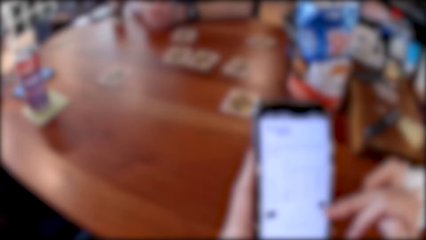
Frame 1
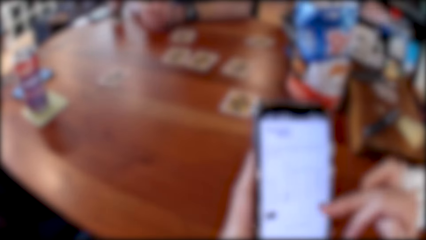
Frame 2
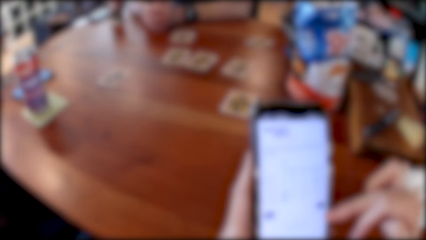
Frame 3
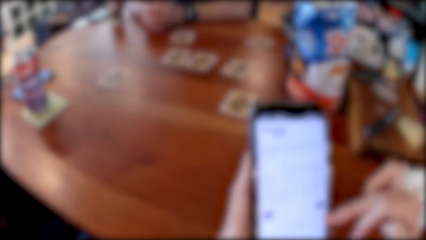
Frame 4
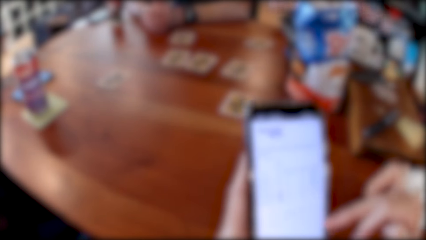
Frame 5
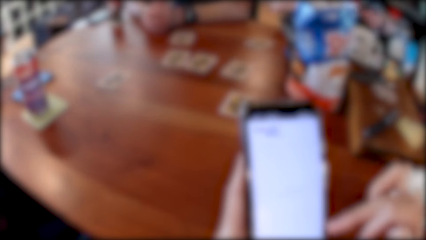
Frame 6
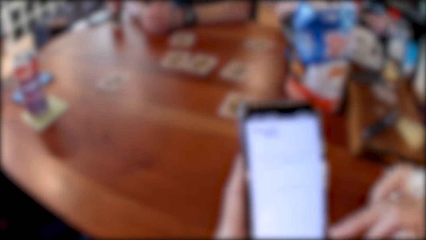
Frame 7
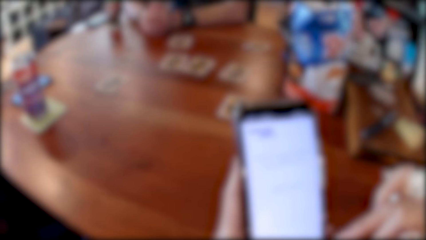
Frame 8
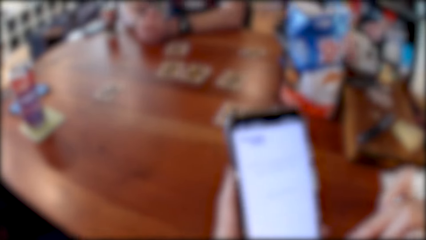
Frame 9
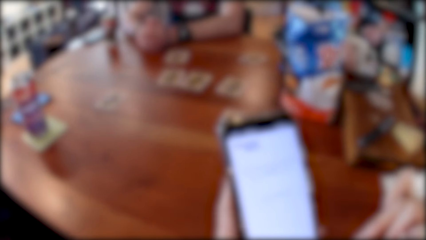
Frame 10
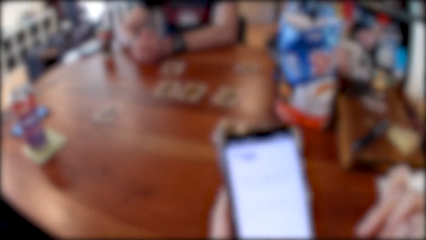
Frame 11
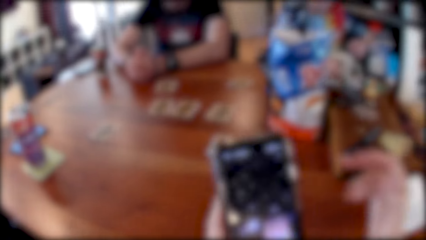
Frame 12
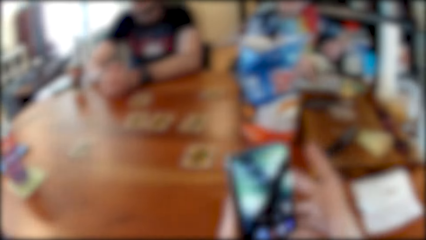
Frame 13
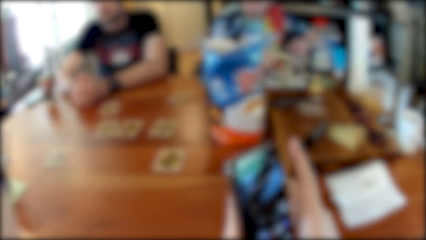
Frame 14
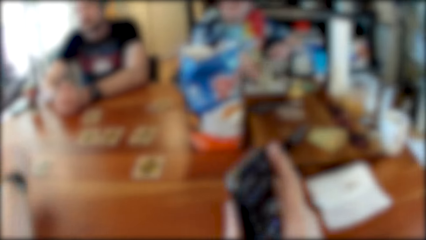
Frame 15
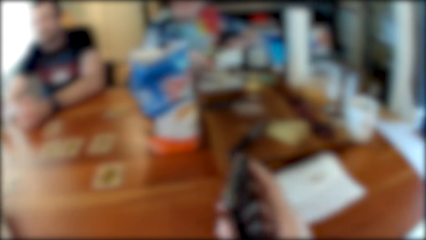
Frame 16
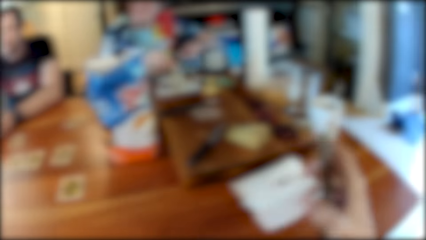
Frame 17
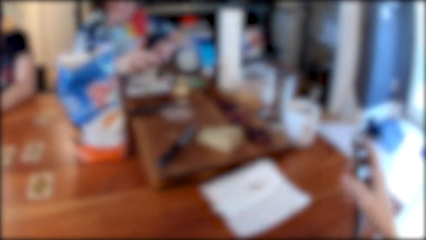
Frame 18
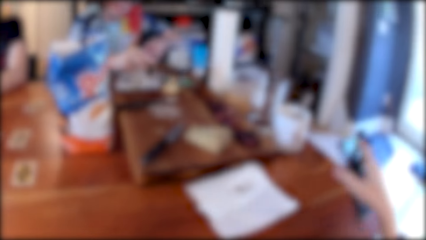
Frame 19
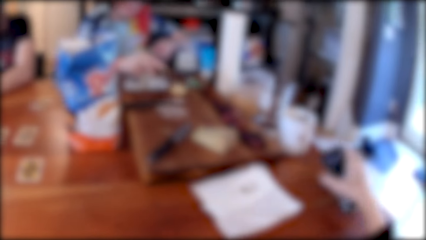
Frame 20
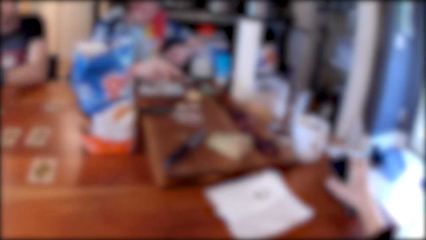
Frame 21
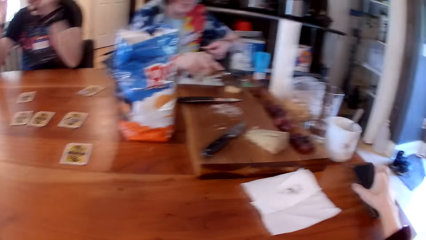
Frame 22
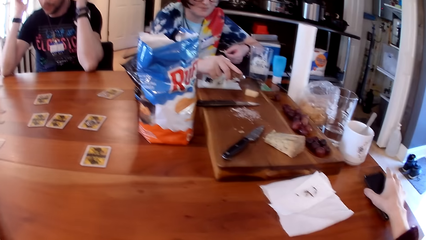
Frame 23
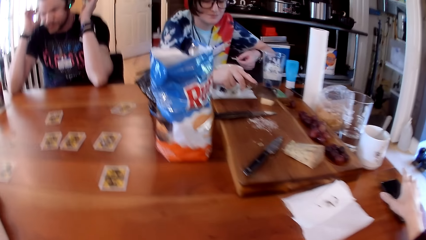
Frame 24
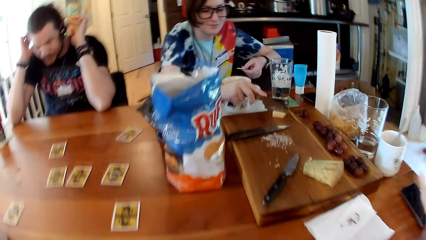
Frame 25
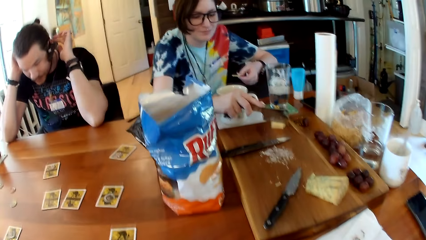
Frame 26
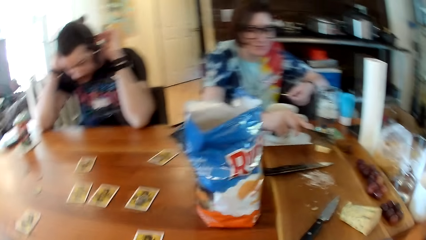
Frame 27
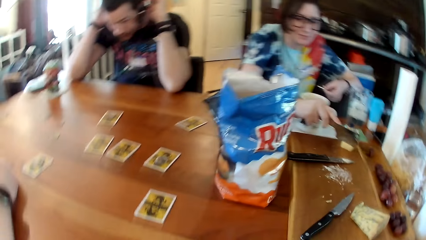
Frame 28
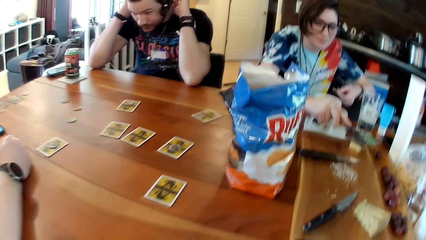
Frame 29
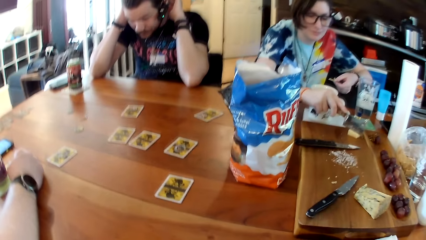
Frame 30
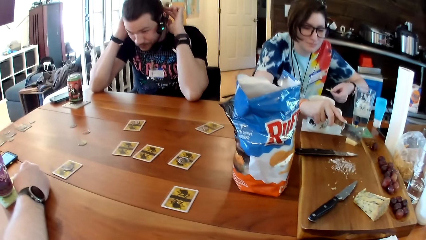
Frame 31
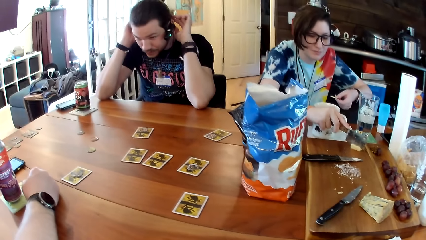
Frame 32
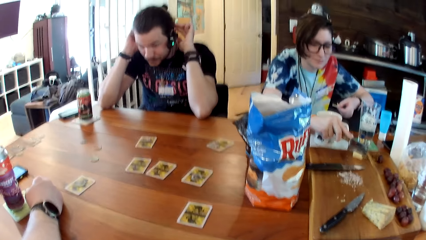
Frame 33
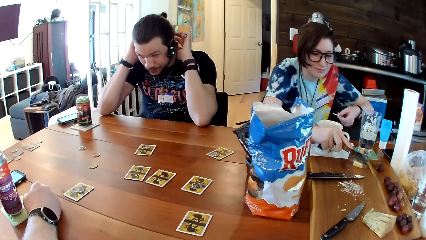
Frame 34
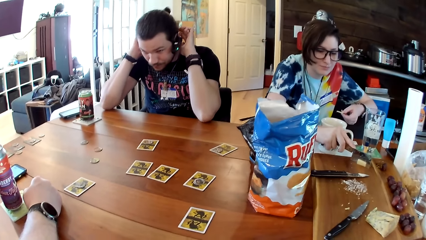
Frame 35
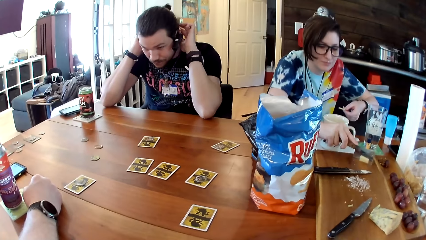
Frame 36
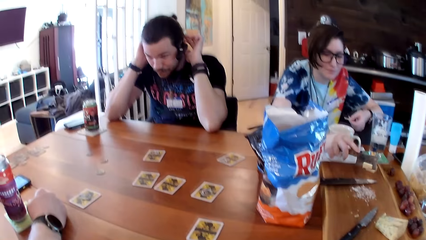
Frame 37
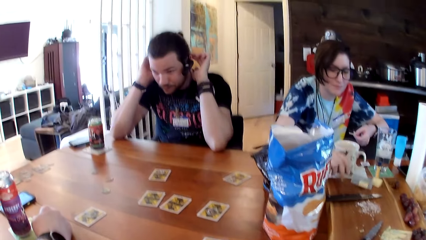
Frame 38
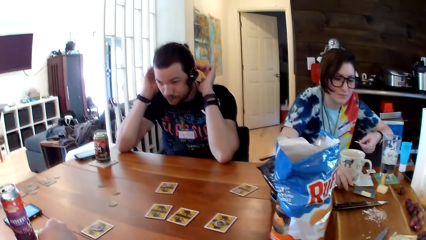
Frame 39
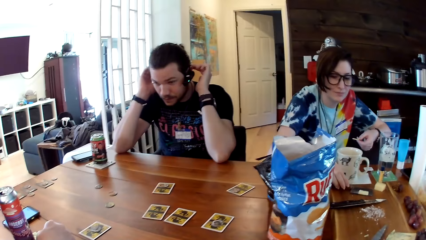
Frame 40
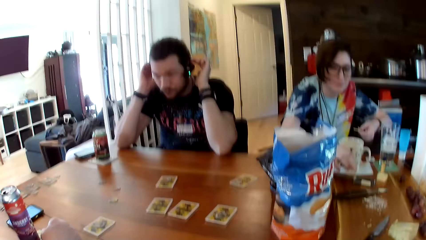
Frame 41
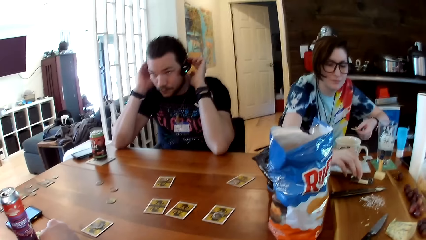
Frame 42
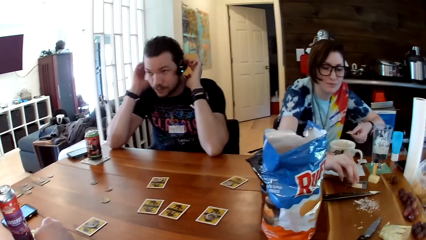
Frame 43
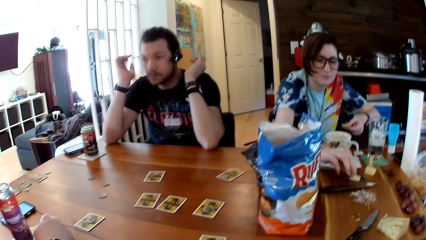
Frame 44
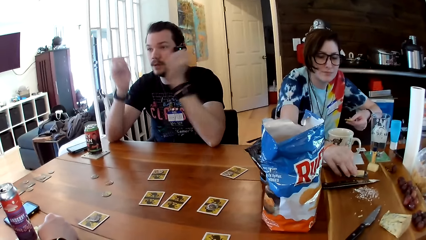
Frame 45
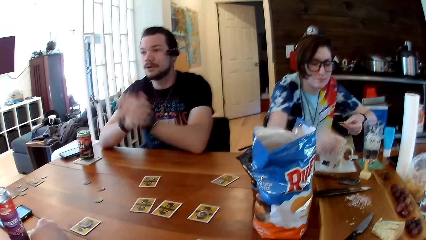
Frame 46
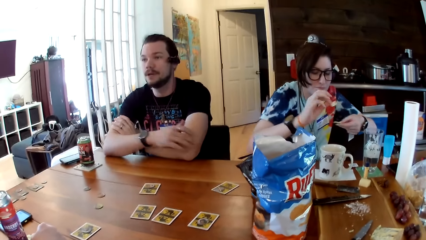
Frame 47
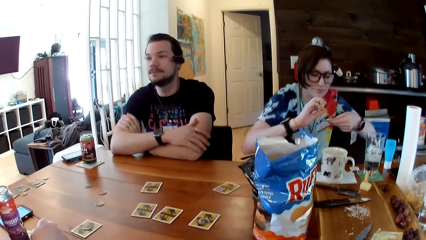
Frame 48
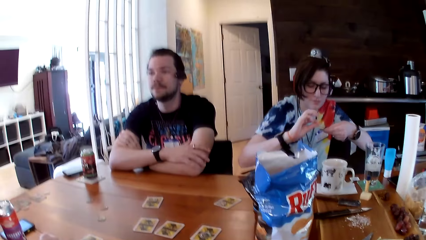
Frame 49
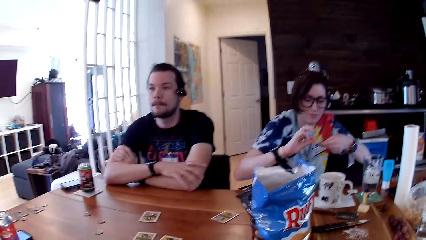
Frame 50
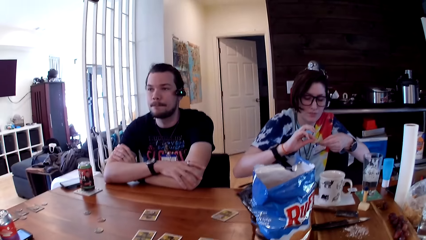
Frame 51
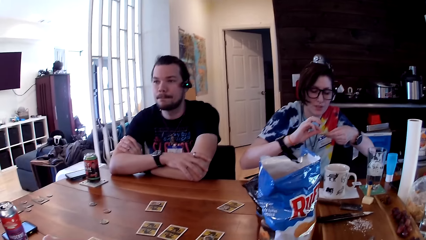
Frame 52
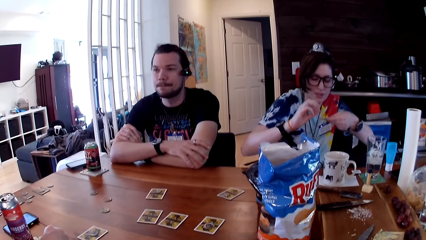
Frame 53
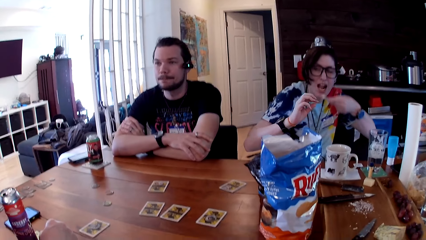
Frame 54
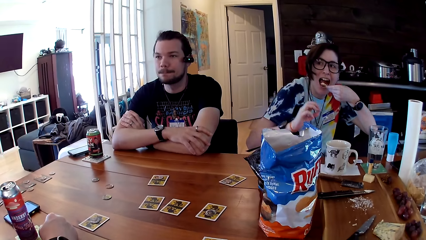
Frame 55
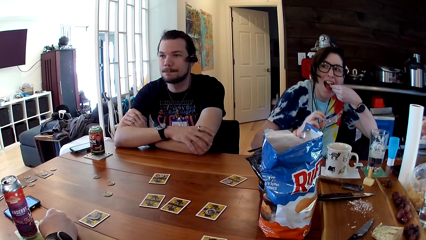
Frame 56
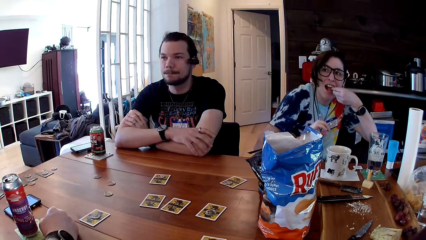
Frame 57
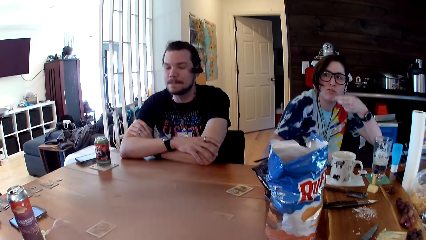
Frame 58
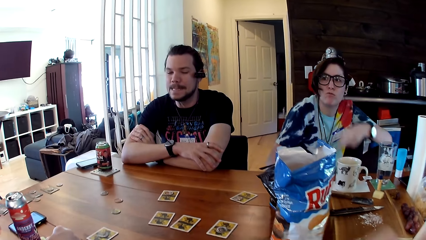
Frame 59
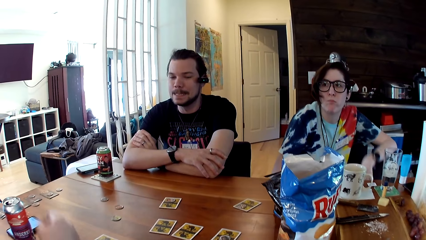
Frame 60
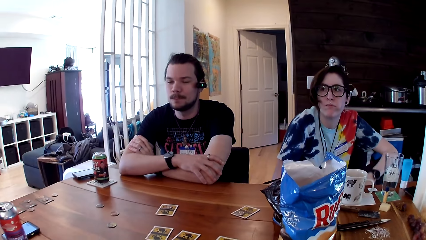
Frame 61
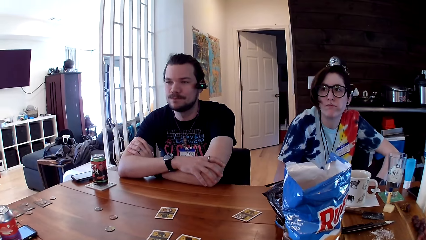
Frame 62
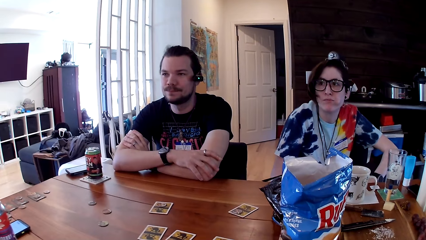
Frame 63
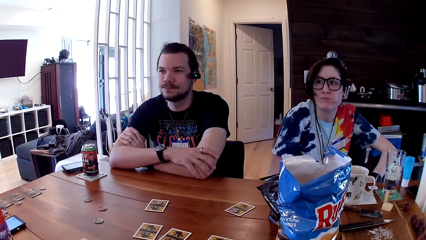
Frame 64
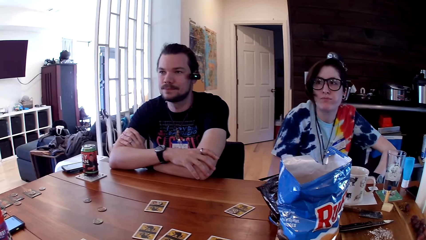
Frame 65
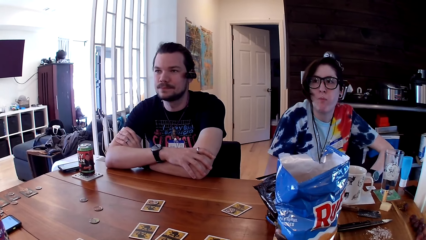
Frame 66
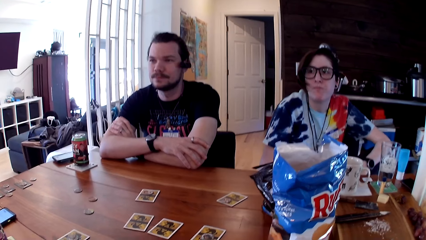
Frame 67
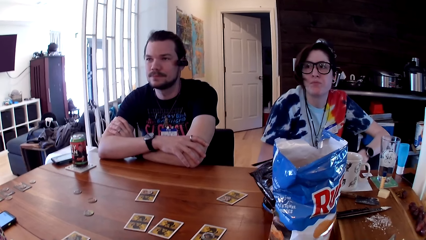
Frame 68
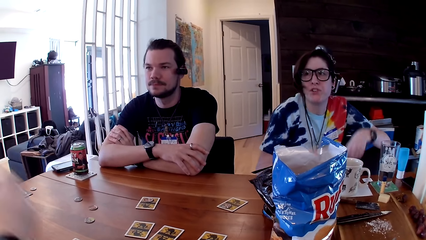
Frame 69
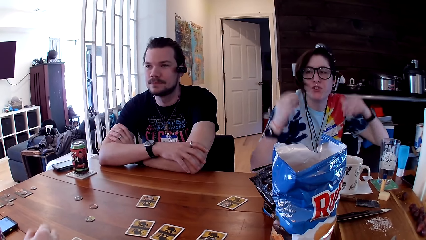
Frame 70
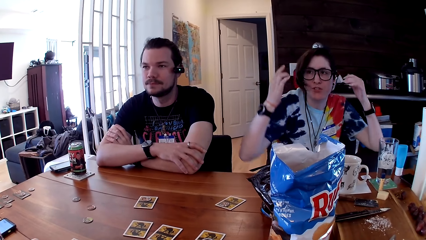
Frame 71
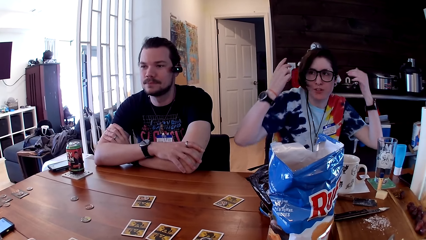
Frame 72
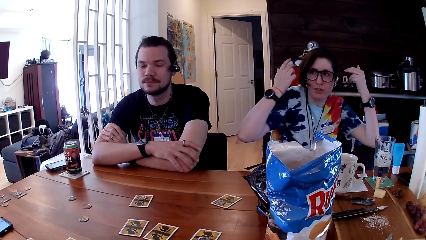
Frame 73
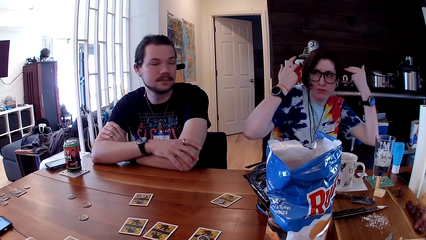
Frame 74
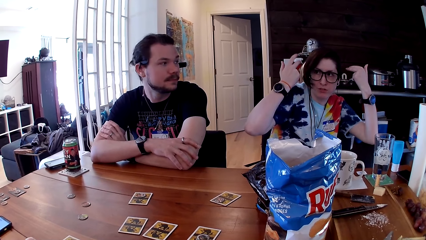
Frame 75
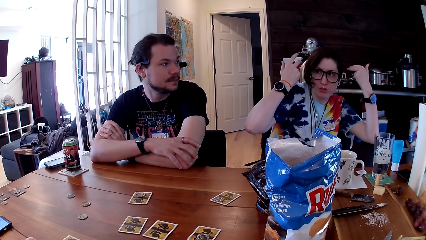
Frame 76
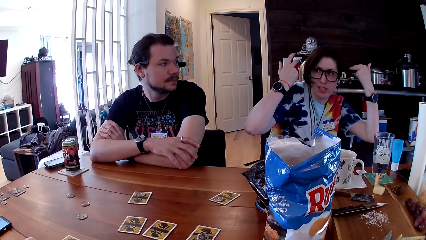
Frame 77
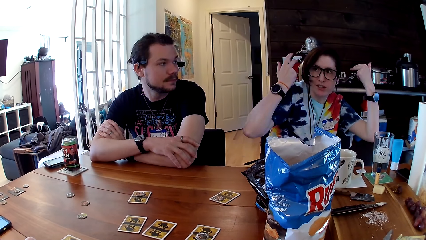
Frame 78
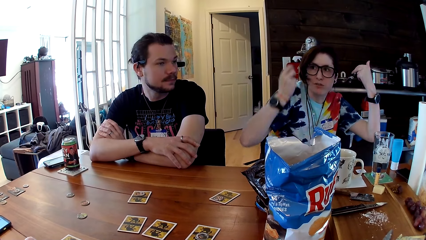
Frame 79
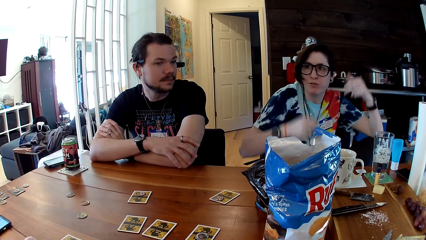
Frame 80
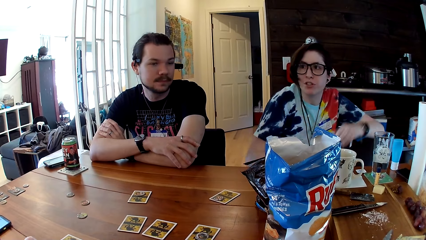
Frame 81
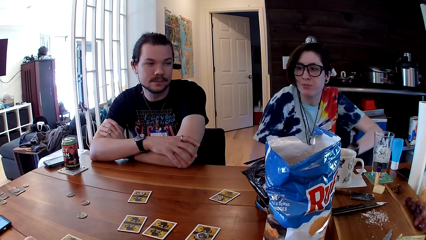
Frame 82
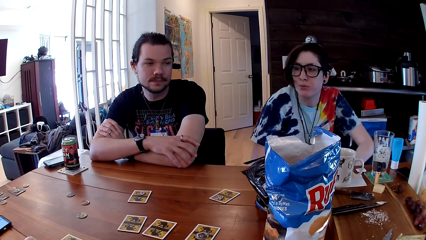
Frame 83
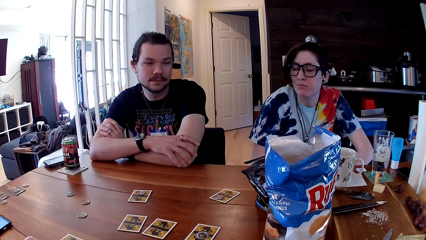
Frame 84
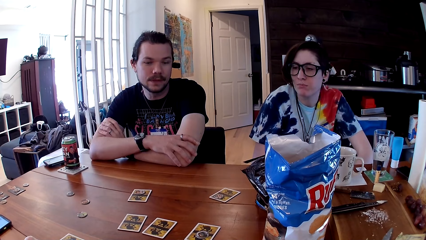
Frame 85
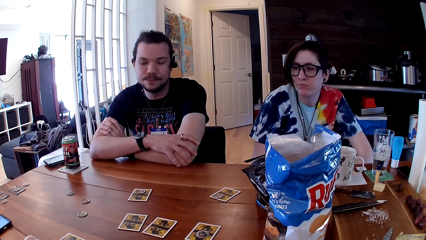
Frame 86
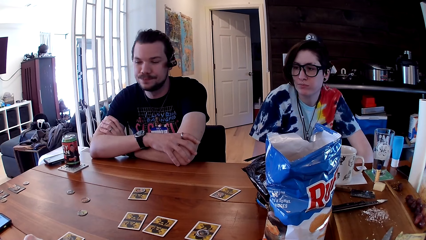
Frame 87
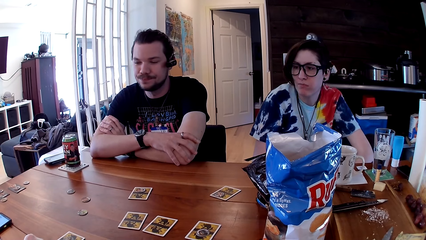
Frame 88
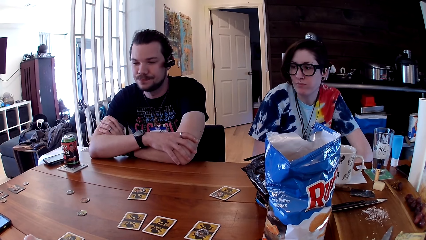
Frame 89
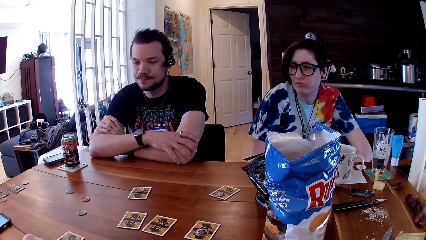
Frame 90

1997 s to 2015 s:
A person communicates to another person. A third person cuts something. The camera wearer puts her phone on the table. The third person eats a snack. The third person interacts with the first person.
